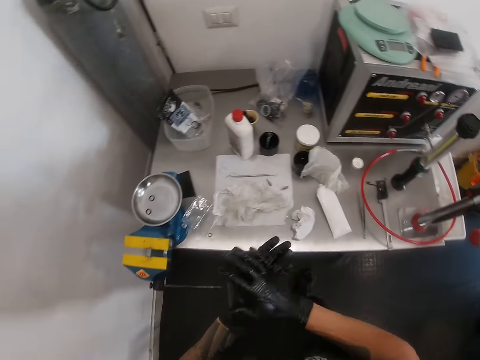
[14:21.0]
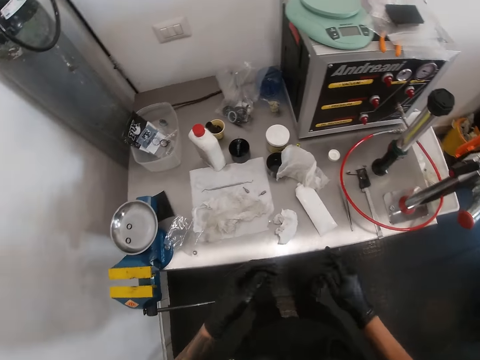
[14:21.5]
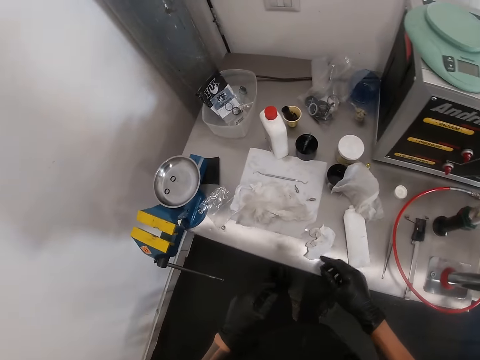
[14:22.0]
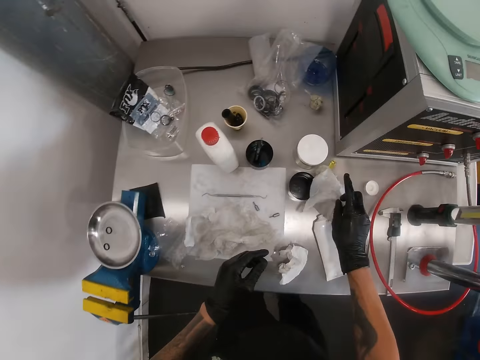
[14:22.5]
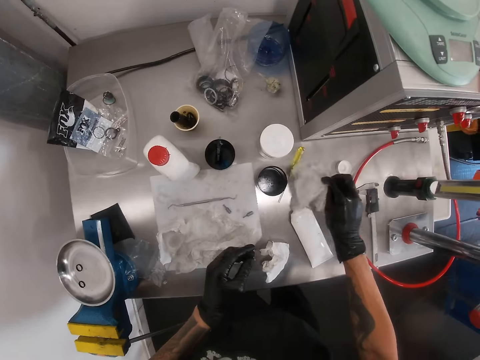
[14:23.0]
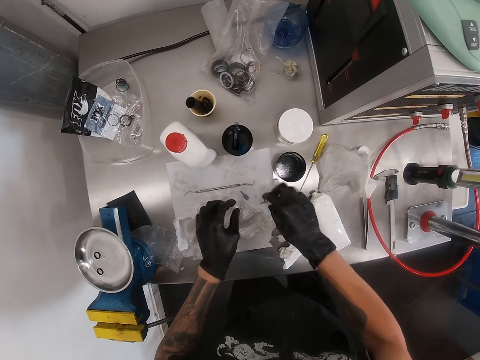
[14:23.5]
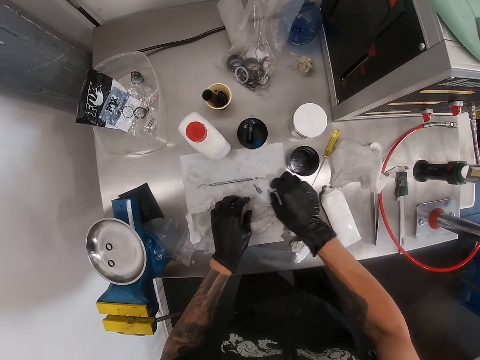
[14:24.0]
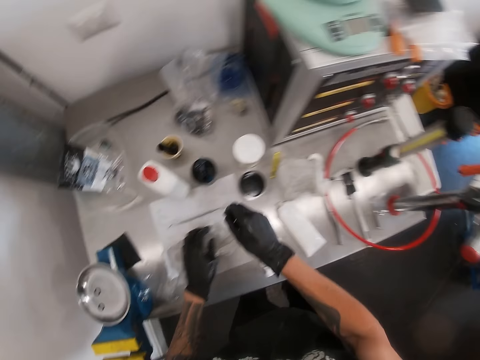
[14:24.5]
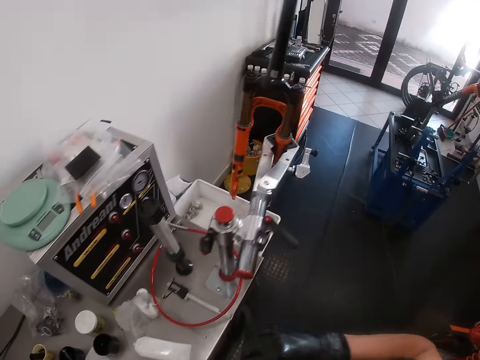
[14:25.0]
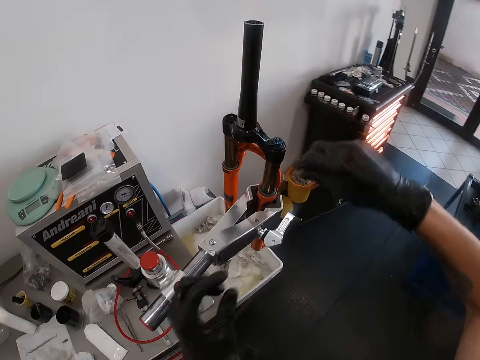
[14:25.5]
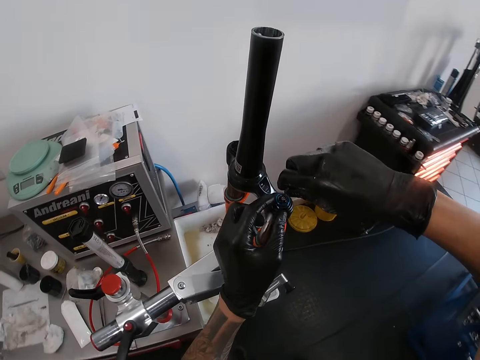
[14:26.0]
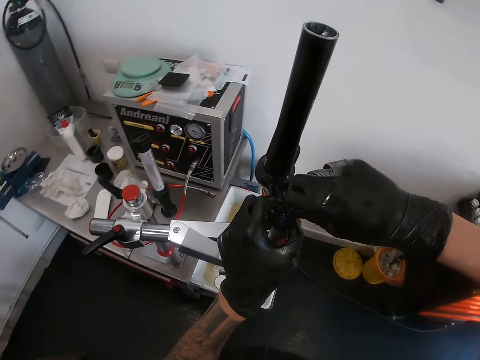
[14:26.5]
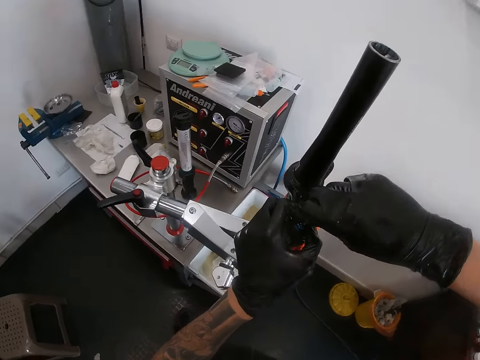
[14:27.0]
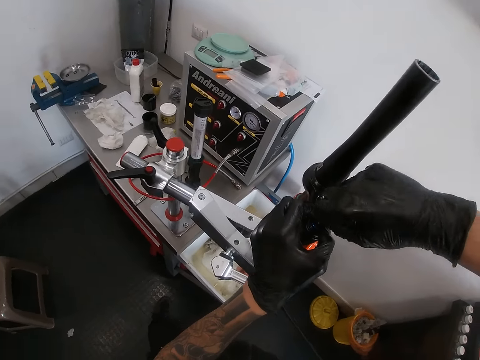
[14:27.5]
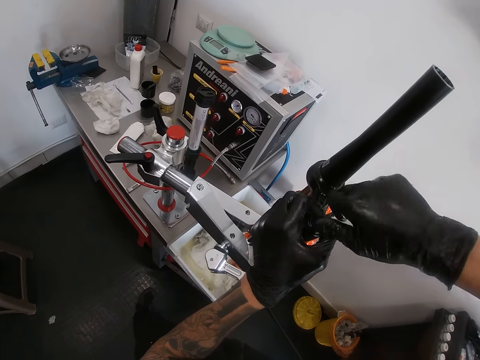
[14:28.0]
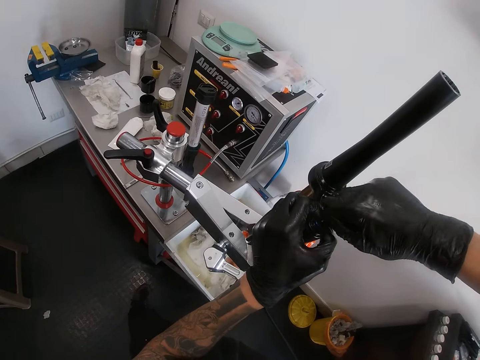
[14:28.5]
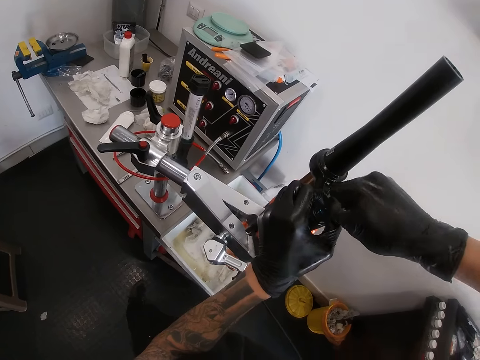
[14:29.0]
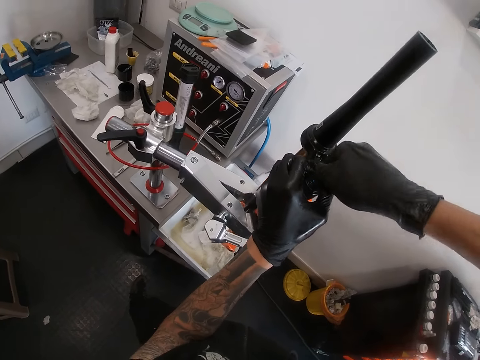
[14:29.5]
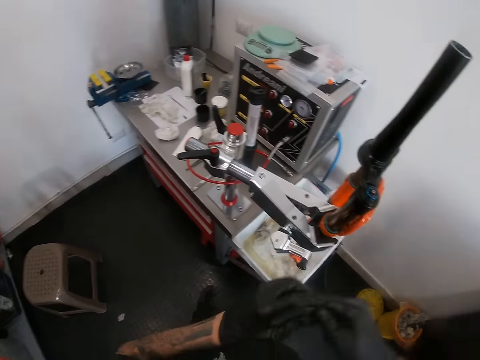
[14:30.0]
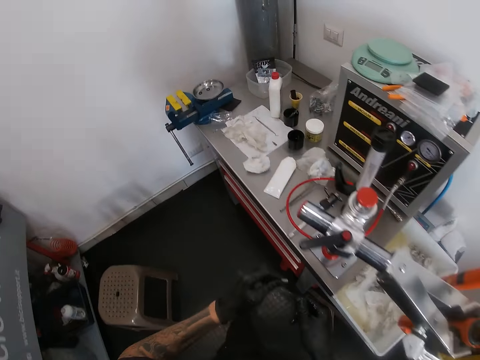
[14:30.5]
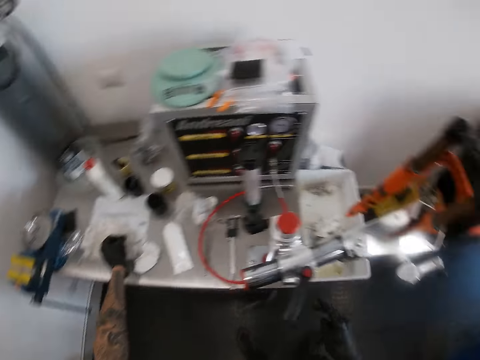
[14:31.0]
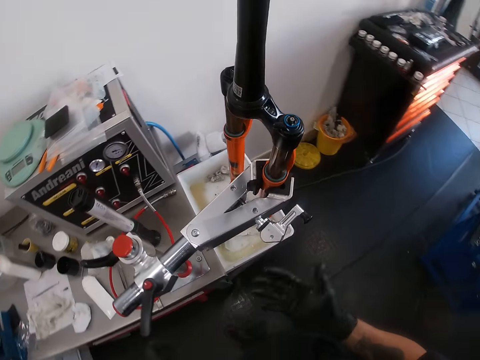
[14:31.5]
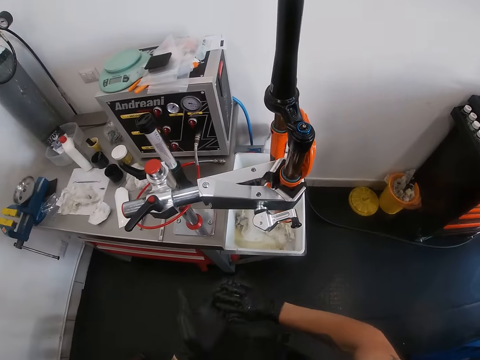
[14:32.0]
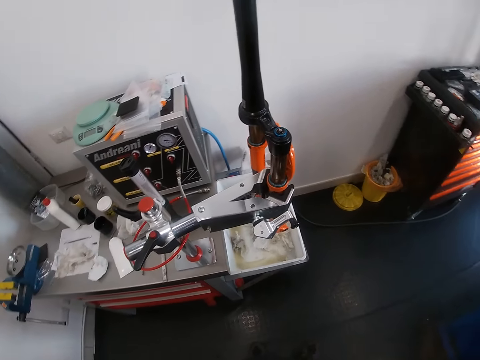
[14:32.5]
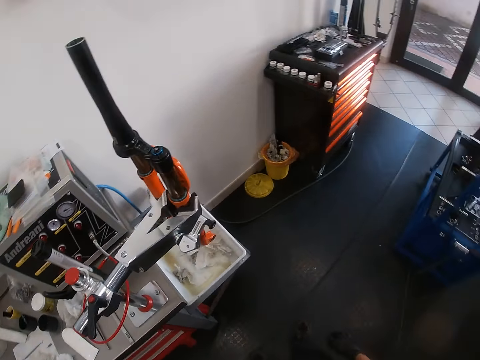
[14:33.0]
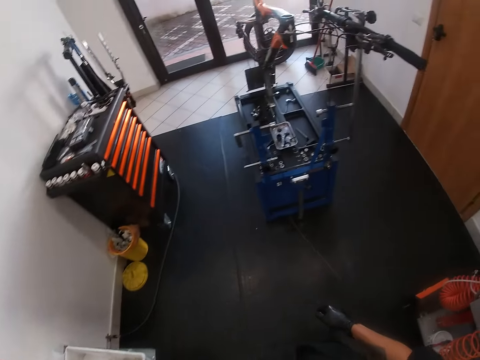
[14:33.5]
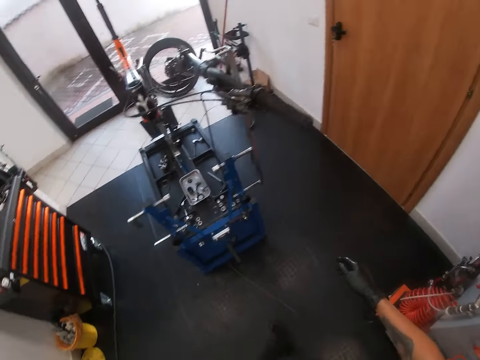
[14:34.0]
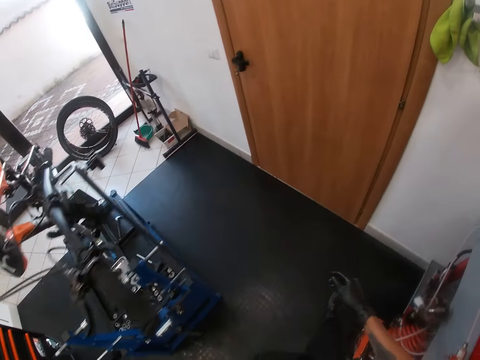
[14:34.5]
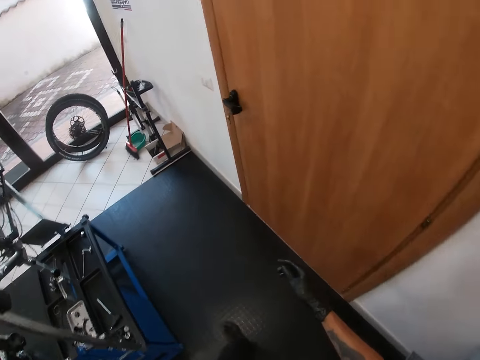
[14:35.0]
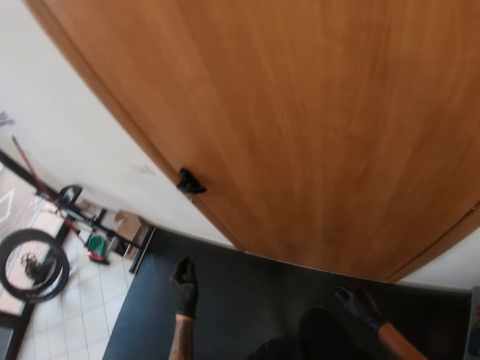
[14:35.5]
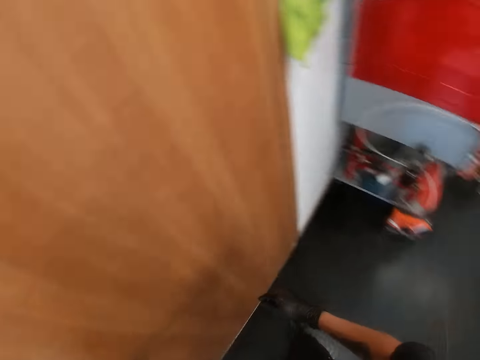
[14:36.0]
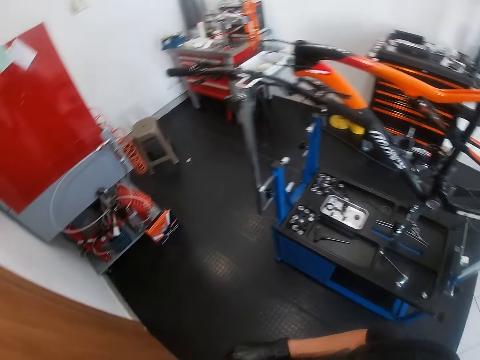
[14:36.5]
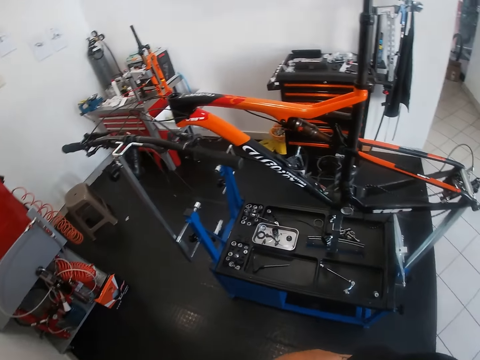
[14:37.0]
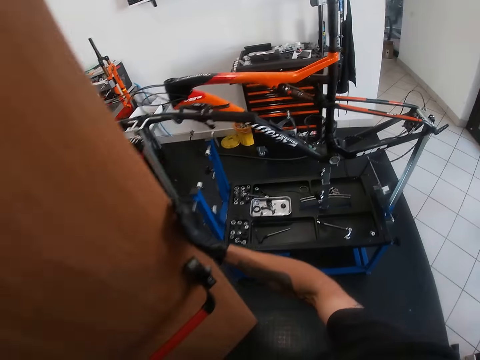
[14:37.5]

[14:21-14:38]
The camera wearer places a fastener on the table. He swabs his hands. He moves a paper on the table. He picks up the screw tap or fastener on the work bench with his right hand. He tightens the external compression of the compression fork with the screw tap in his right hand. He removes the screw tap from the external compression of the compression fork with his right hand. He passes the screw tap from his right hand to his left hand. He drops the screw tap in his left hand on the tool table. He swabs his hands. He turns around the room. He walks around the house. He opens a door to a rest room with his left hand.

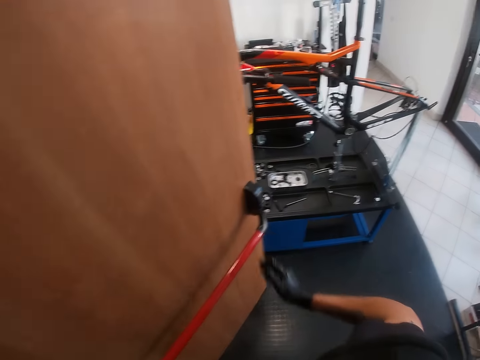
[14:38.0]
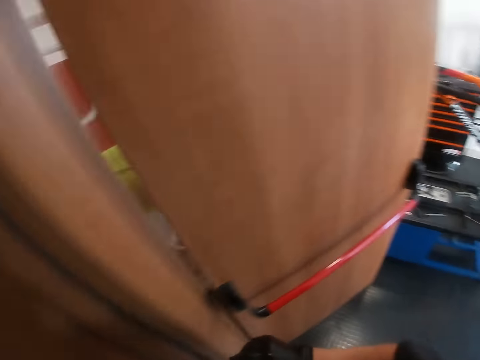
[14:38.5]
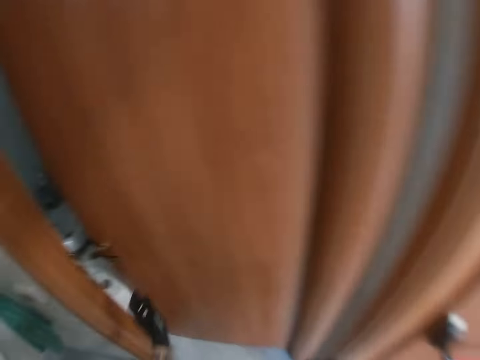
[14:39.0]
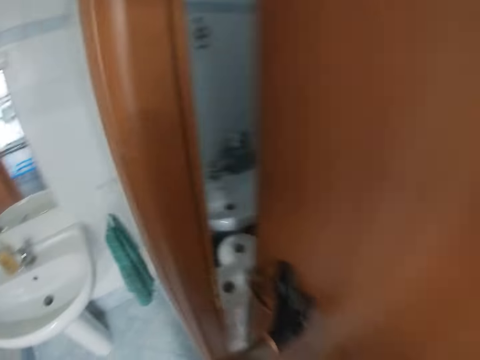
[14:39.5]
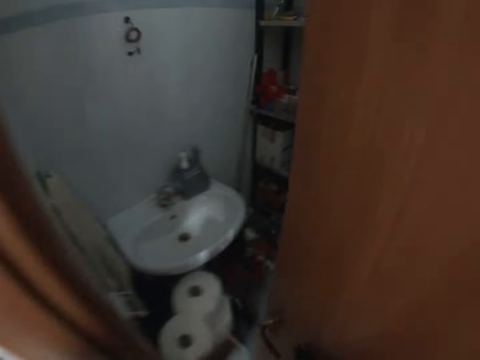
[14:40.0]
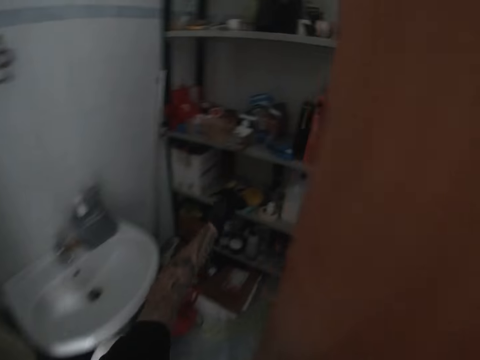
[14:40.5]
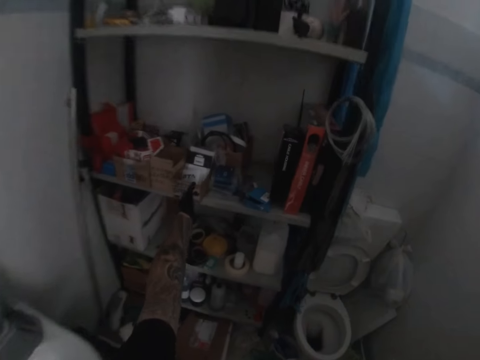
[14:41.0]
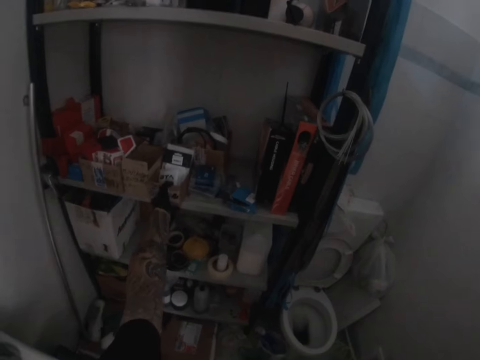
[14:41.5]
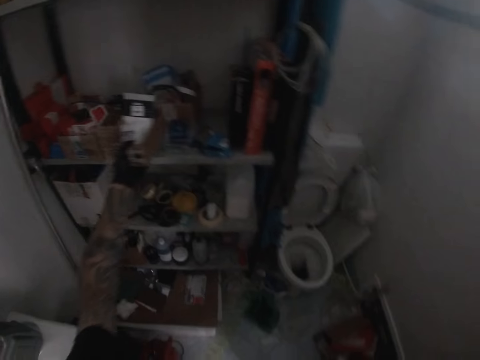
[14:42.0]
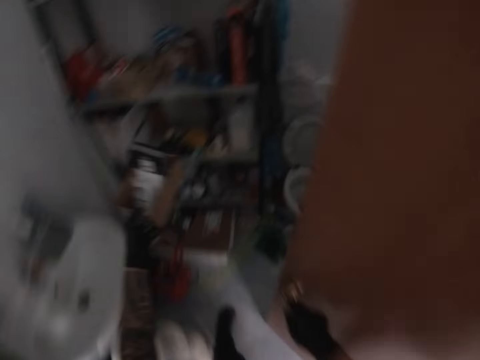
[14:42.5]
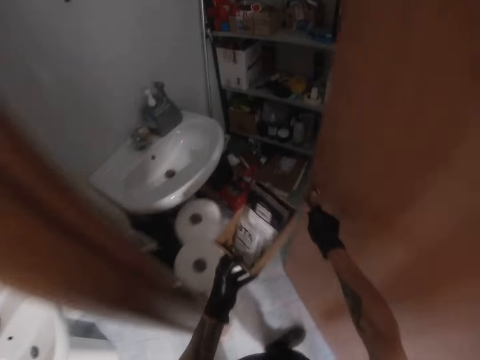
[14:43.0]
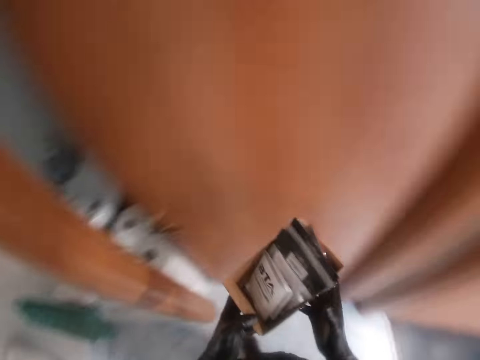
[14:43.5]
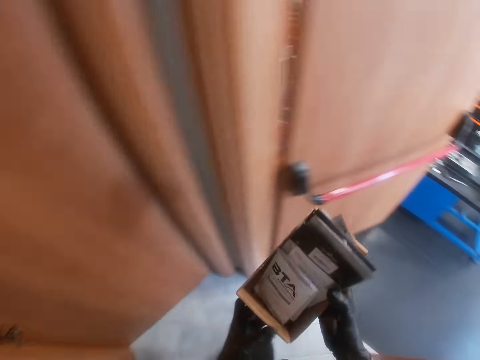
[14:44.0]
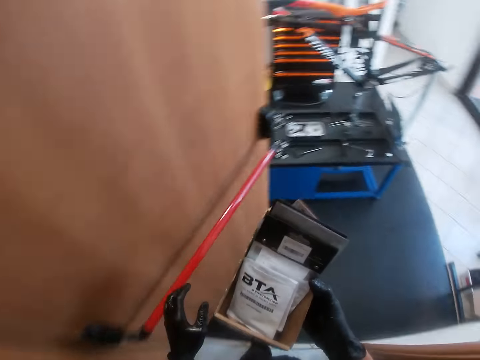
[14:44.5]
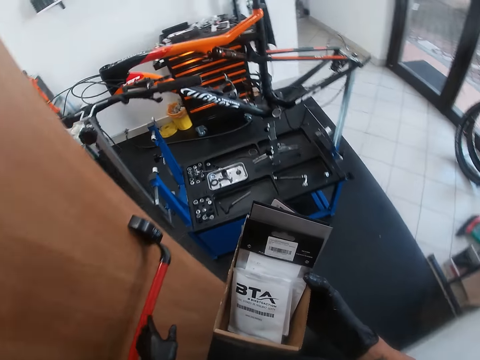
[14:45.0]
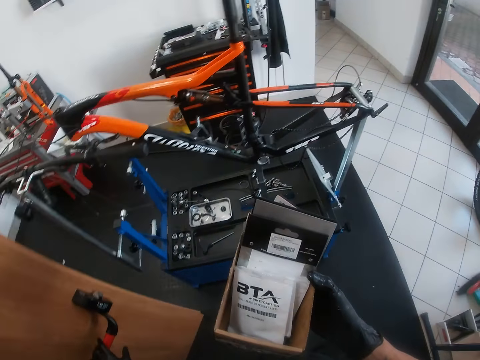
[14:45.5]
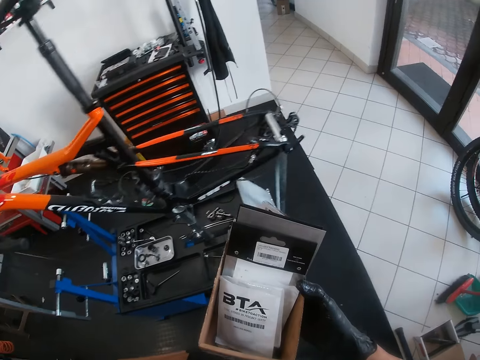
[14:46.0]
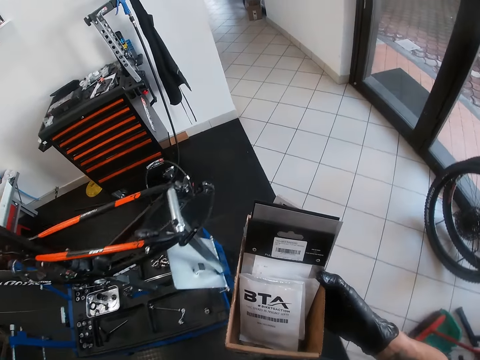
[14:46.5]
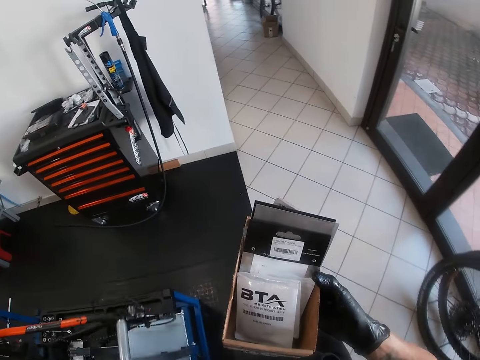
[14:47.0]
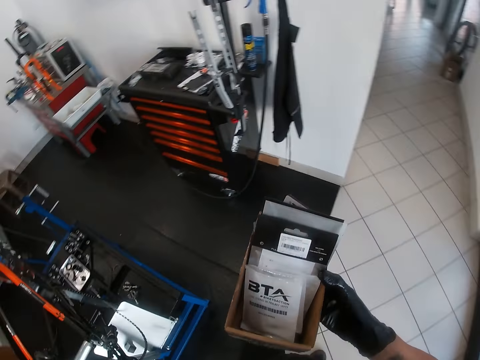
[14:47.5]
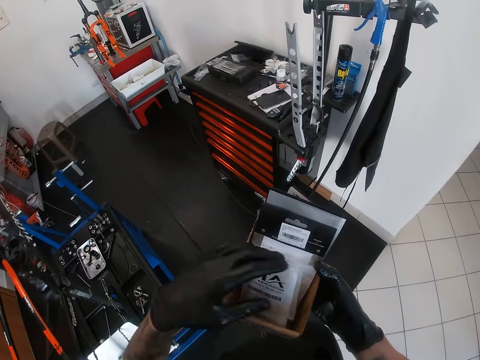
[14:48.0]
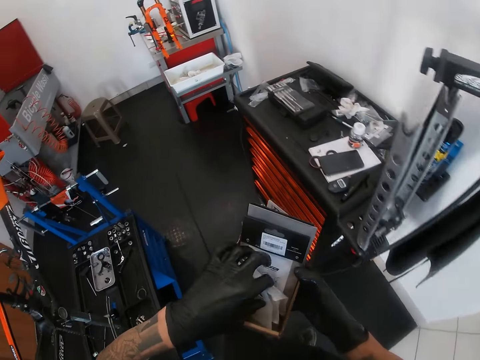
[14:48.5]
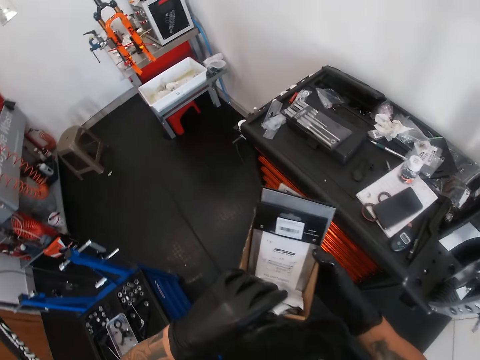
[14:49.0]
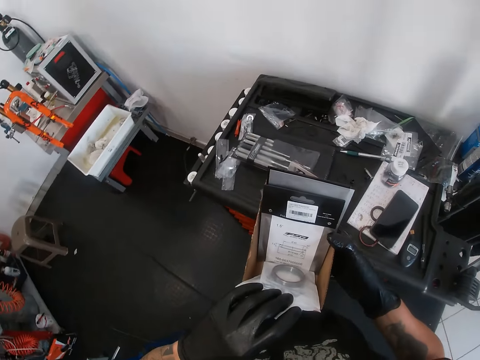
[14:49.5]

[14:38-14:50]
The camera wearer opens a door to a store room with his left hand. He walks into the store room. He picks up a carton of bearing from a shelf with his left hand. He closes the door to the store room with his right hand. He holds the carton of bearing in his hands. He walks around the house. He holds the carton of bearing in his right hand.
